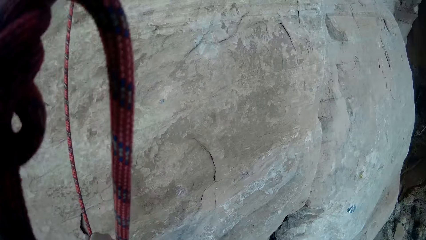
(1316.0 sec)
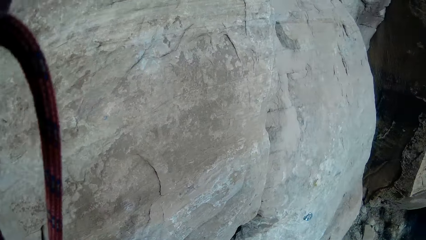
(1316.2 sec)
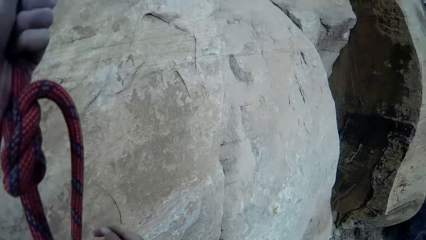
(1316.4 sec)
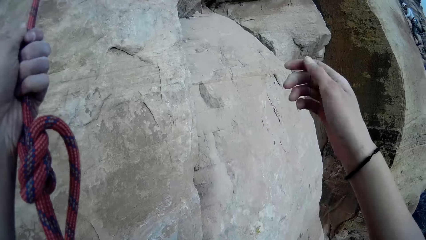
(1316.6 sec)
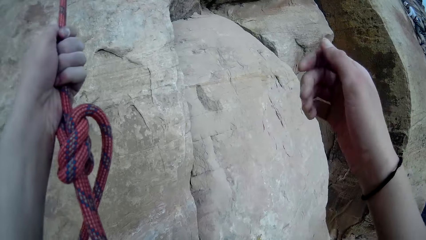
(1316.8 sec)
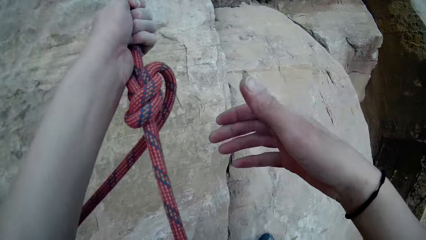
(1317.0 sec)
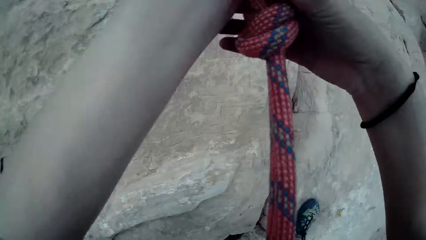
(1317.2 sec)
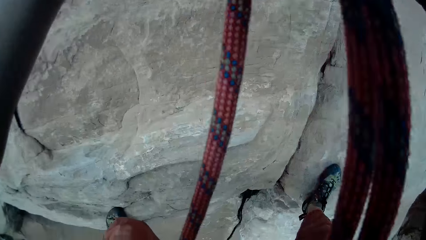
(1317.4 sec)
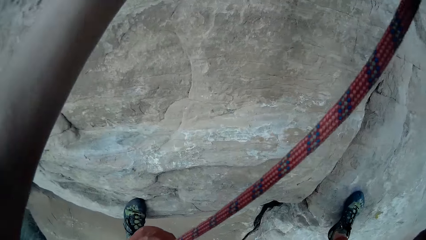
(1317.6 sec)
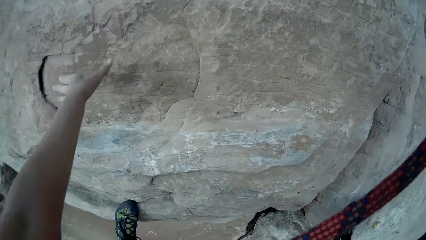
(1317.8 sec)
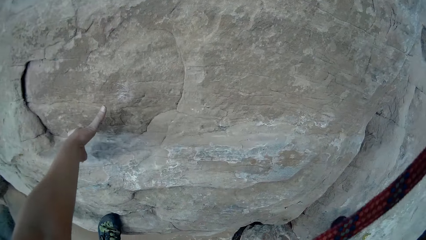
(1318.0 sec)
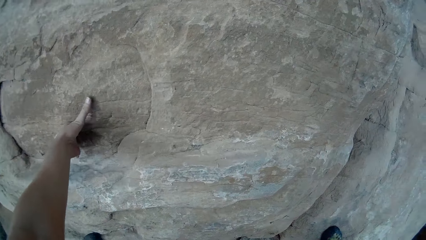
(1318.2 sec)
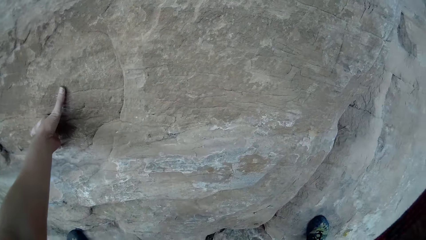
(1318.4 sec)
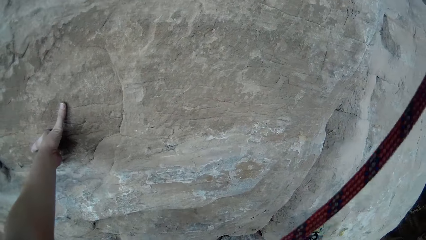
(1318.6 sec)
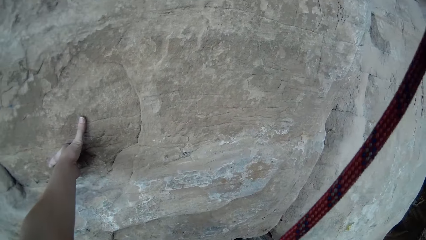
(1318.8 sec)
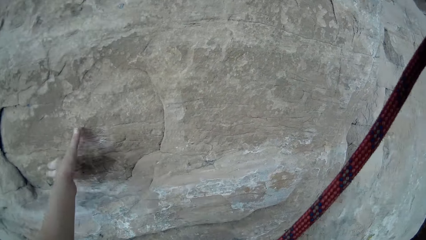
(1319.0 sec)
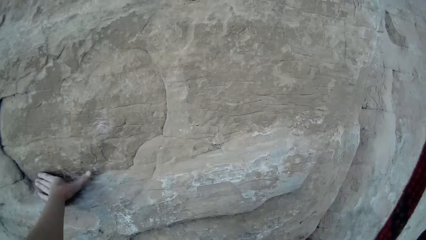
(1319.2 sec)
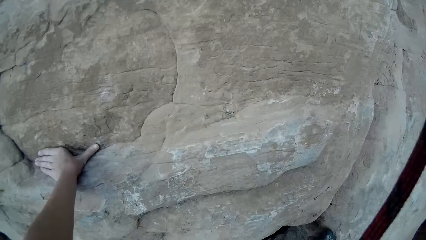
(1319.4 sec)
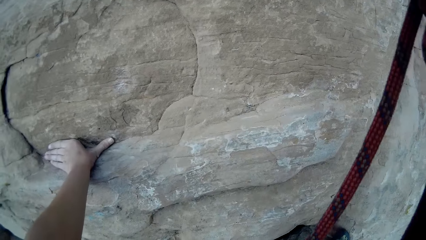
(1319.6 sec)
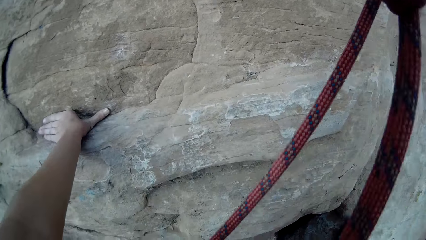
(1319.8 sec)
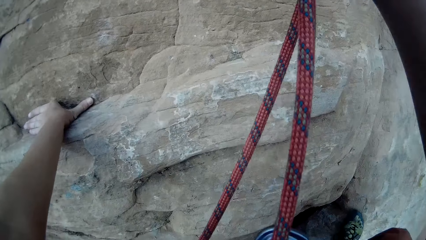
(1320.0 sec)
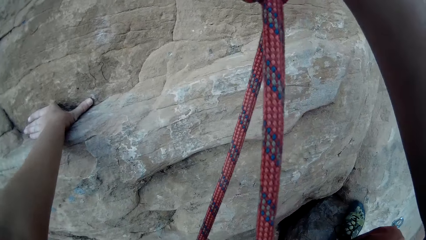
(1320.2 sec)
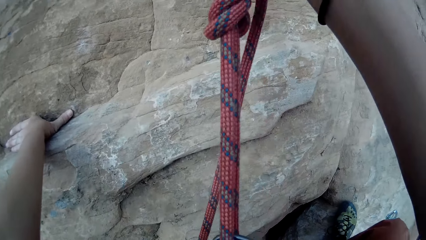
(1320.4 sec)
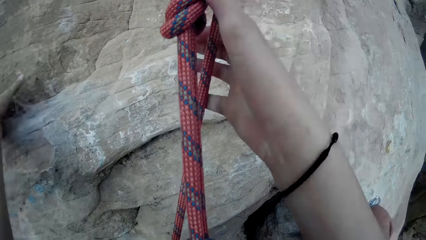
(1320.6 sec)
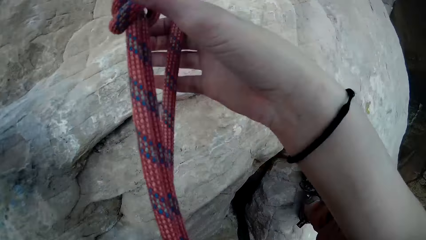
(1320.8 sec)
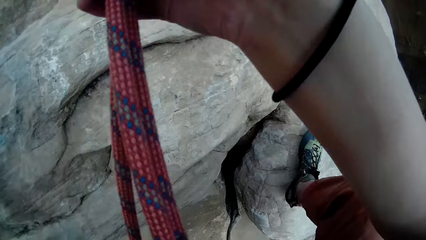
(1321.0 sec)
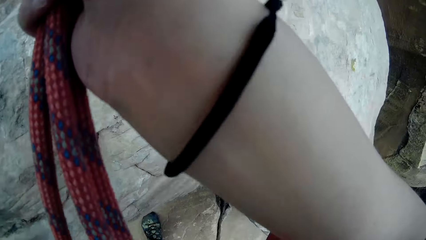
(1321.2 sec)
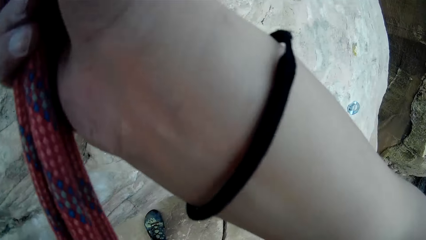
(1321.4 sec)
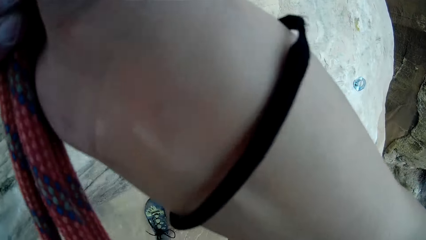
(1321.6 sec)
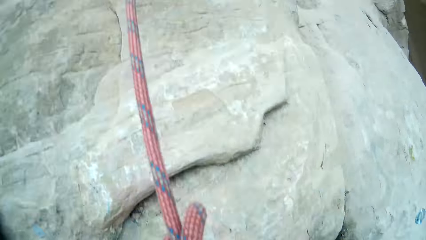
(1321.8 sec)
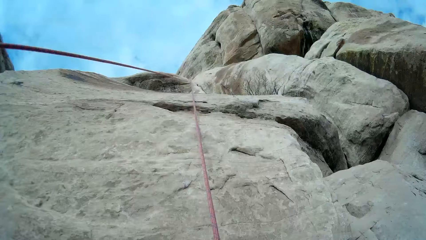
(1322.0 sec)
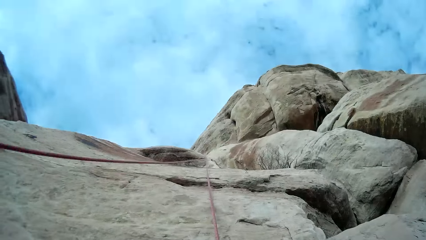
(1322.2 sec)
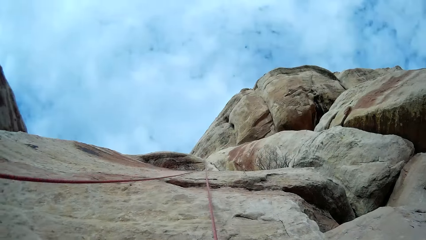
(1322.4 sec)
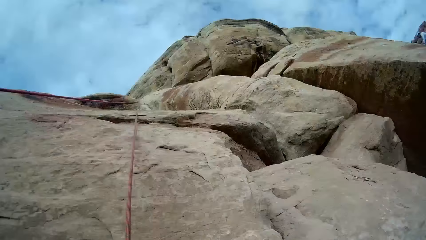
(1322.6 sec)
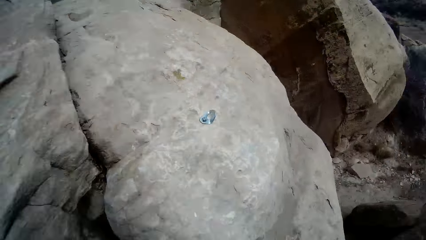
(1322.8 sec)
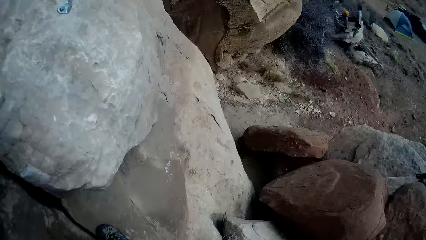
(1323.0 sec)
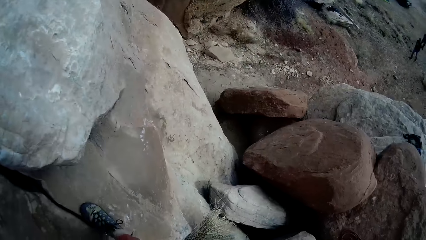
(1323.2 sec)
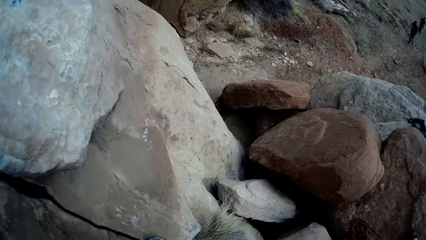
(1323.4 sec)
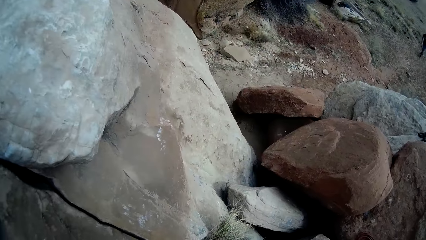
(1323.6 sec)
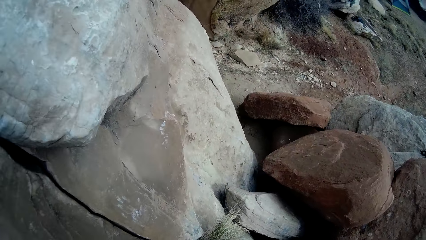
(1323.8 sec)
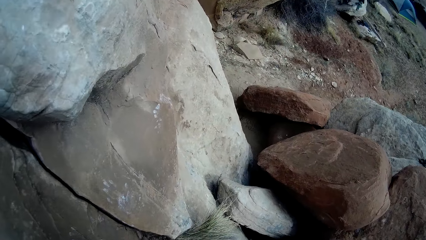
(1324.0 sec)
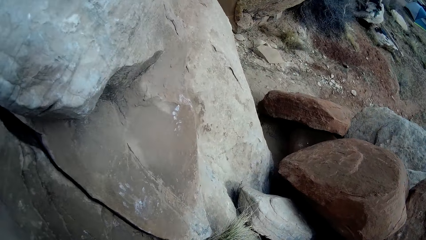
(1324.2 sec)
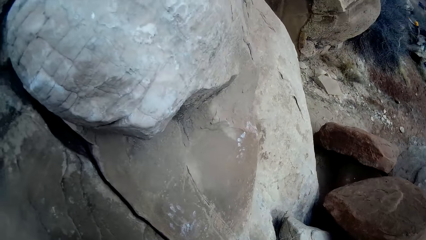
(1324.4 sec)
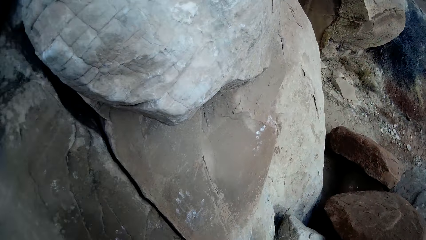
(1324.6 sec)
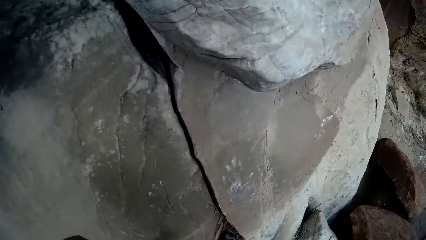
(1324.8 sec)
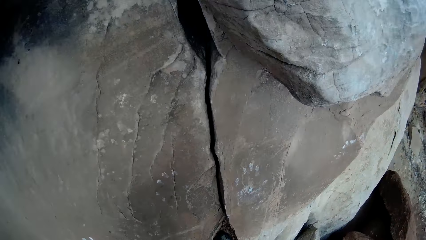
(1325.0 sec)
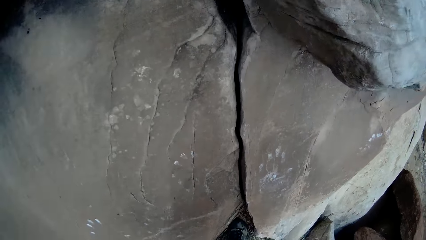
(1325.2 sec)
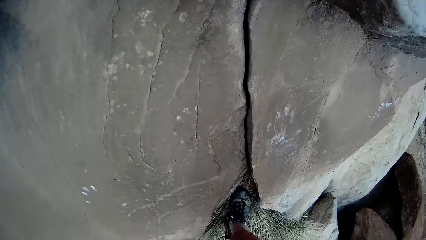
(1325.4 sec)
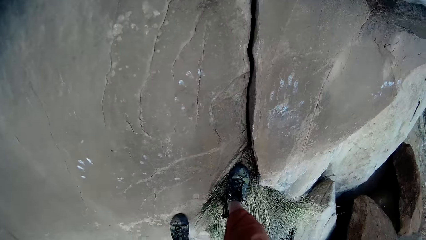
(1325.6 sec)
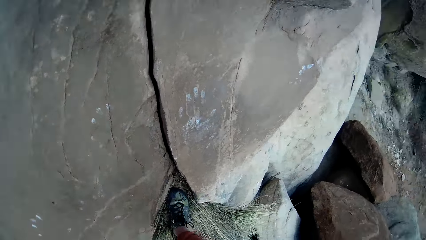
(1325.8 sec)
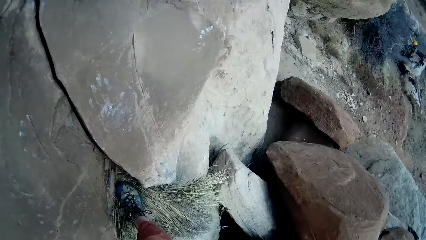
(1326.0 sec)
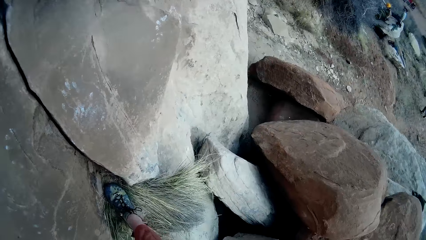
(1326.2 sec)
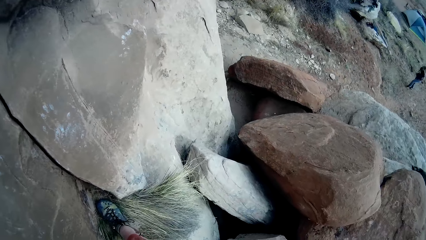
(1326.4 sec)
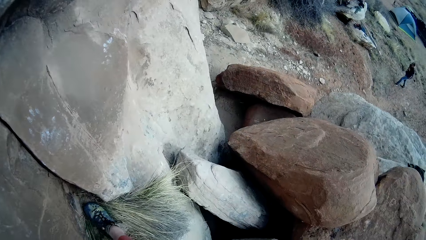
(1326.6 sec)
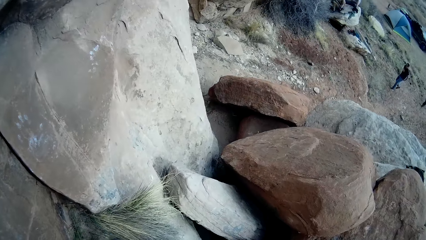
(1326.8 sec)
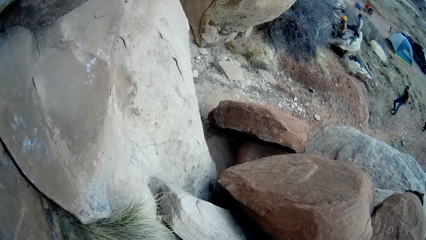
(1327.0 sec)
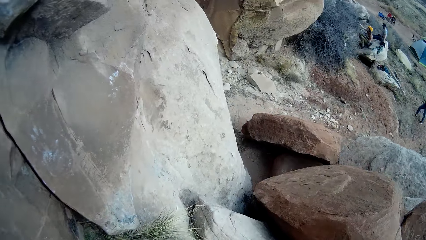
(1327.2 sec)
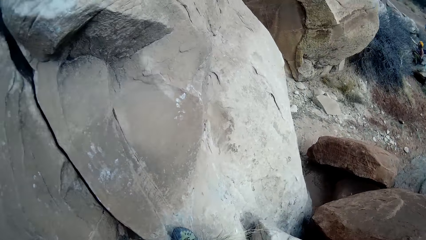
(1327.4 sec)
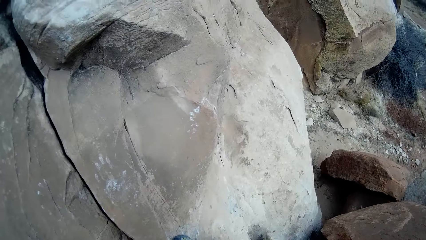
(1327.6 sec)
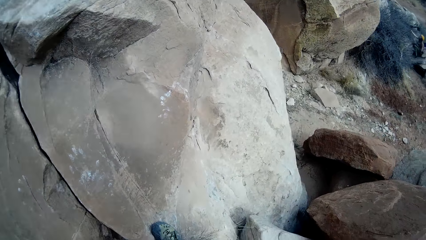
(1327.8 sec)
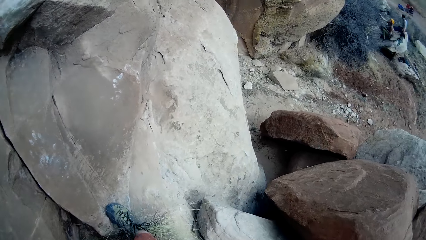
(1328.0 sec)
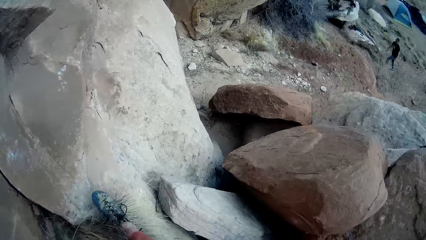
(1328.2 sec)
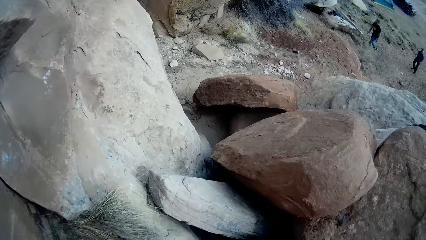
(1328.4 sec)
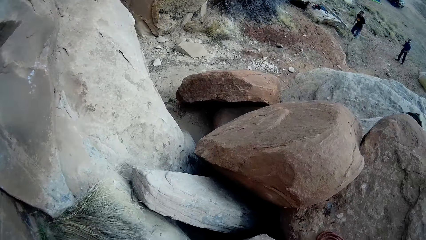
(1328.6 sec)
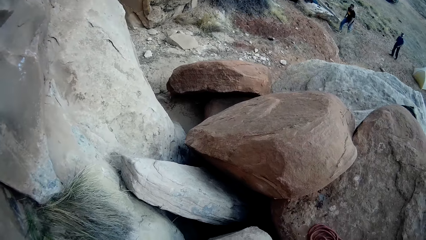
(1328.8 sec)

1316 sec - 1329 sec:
The camera wearer descends the rock. They look around.

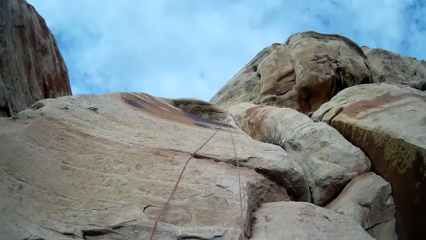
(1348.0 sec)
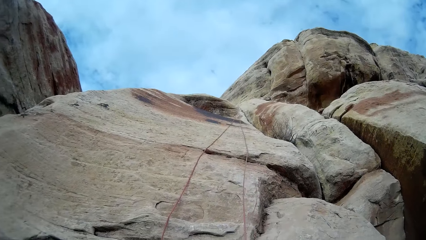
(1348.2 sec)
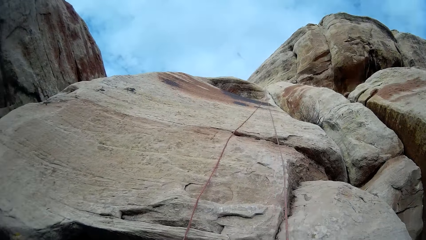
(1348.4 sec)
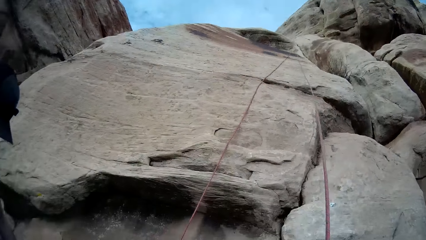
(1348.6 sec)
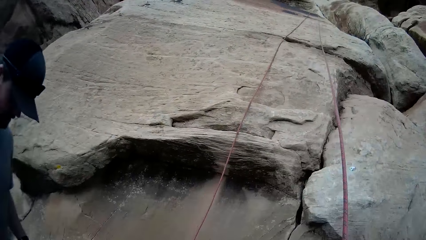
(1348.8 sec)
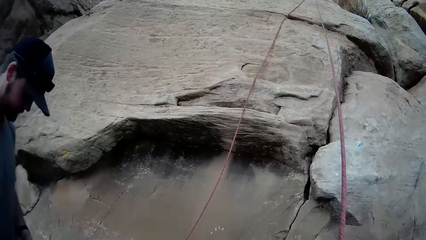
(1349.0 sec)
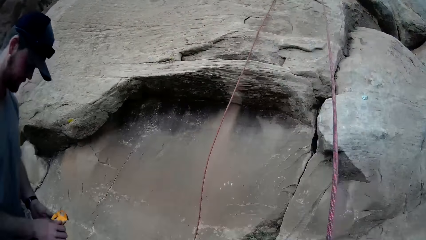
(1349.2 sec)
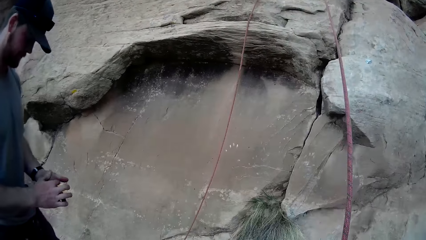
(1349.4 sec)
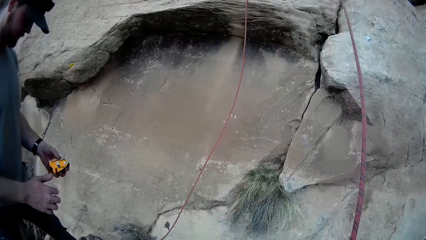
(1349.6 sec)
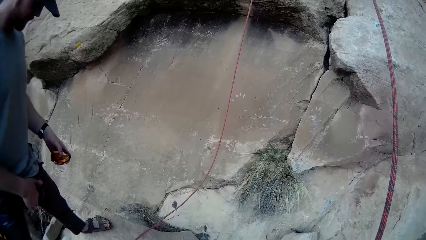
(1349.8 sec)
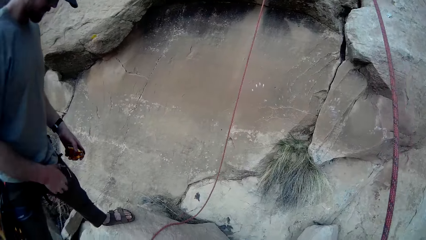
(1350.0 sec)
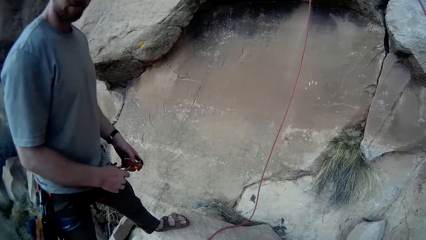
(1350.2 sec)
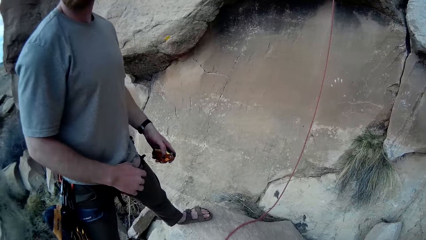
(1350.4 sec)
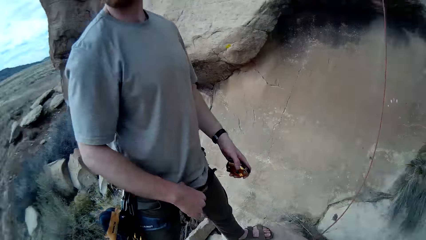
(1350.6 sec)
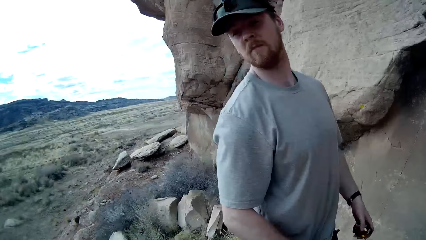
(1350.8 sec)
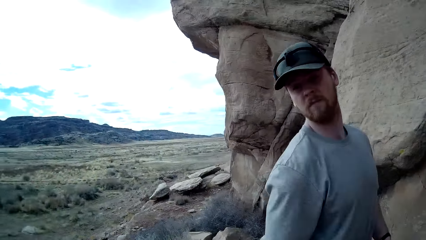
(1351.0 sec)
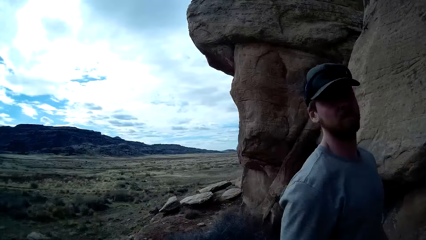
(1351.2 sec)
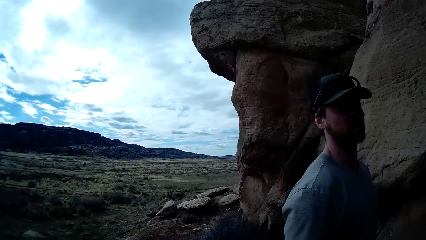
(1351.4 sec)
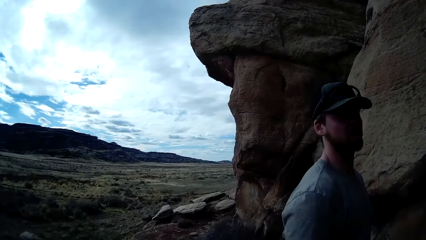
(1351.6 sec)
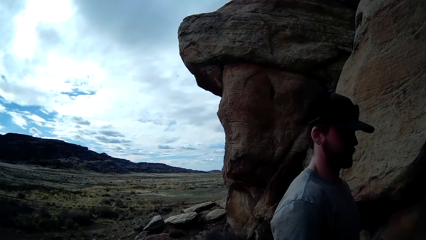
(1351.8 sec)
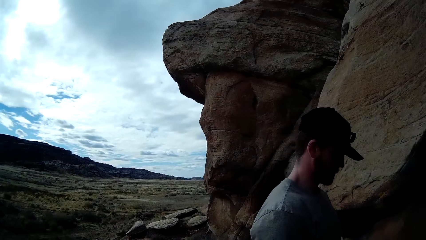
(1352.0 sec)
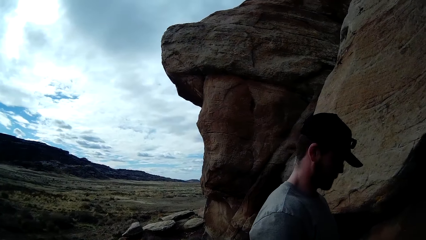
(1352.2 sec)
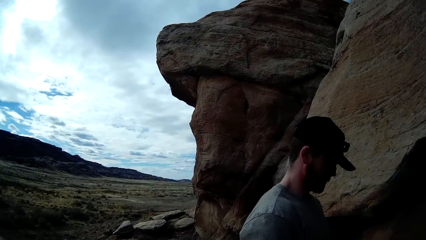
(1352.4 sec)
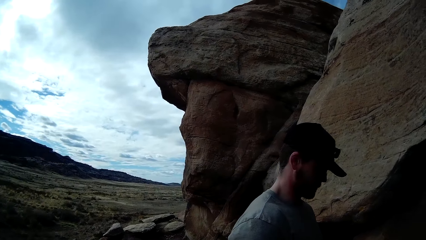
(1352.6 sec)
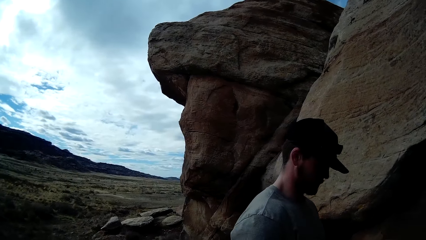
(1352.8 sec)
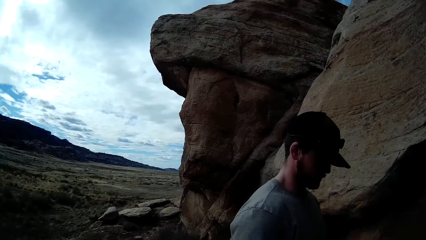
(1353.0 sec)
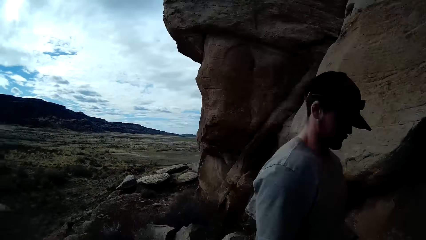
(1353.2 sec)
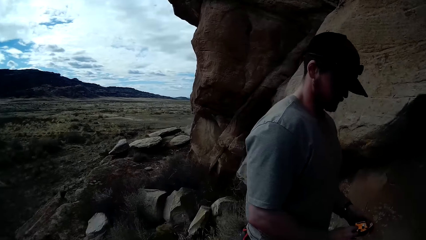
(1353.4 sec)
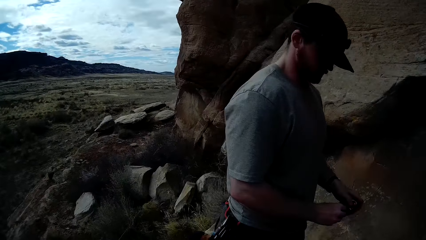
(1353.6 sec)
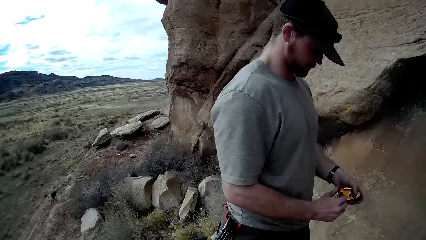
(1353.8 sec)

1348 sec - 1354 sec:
A man looks around.
